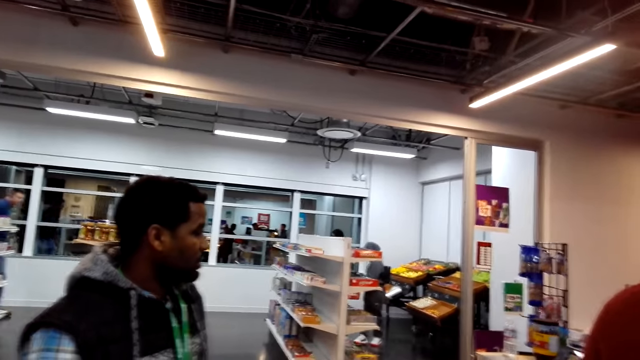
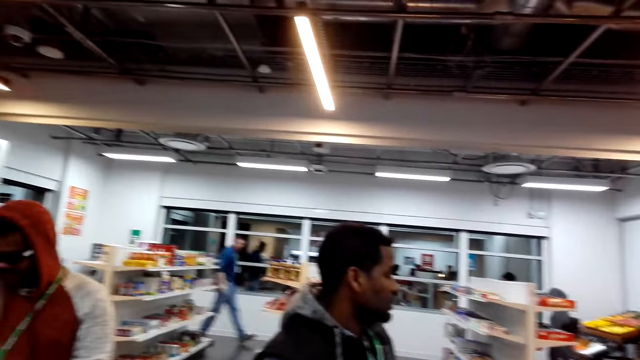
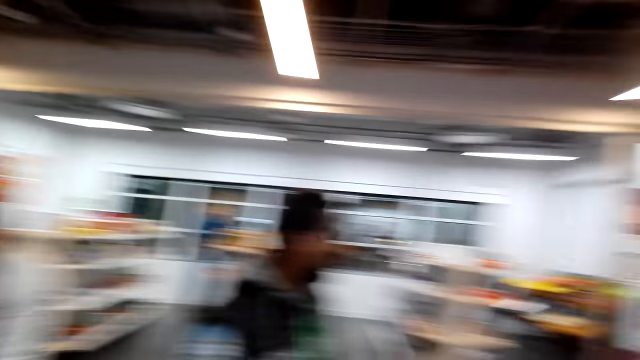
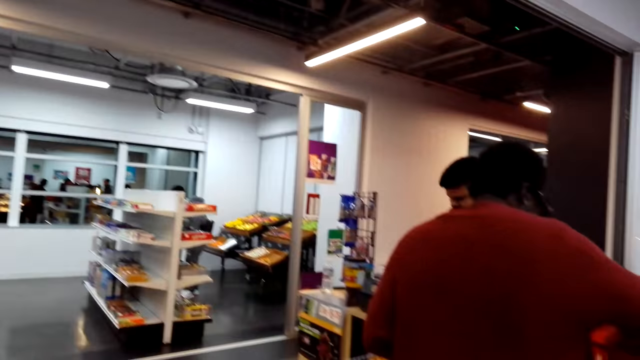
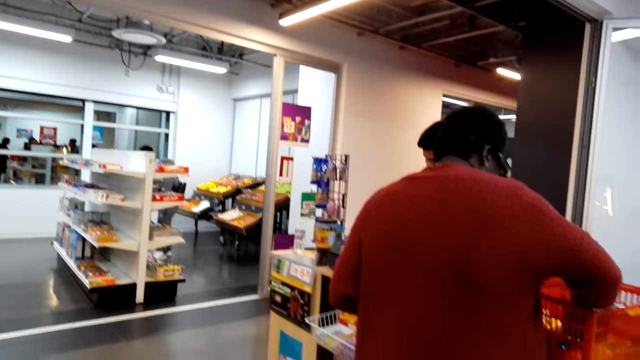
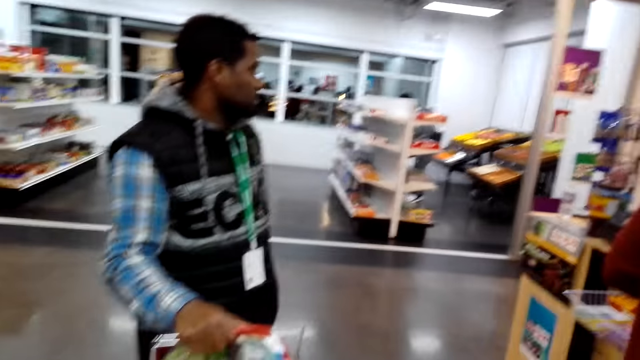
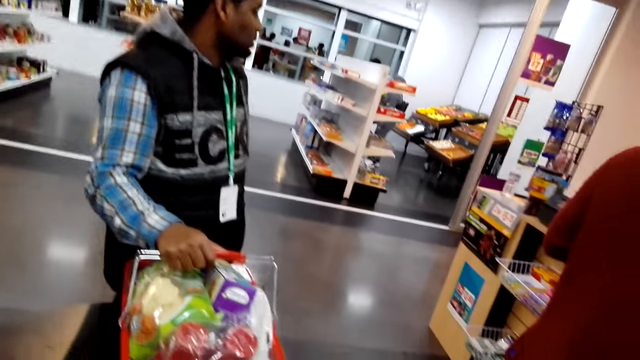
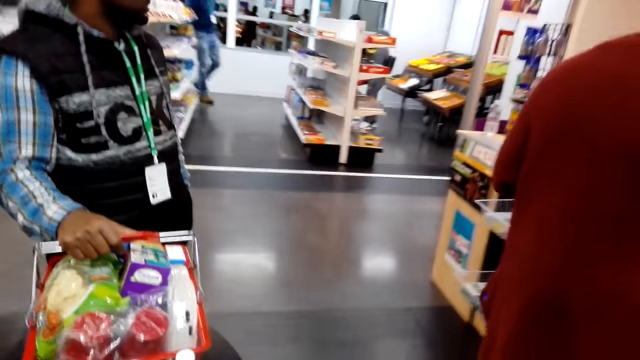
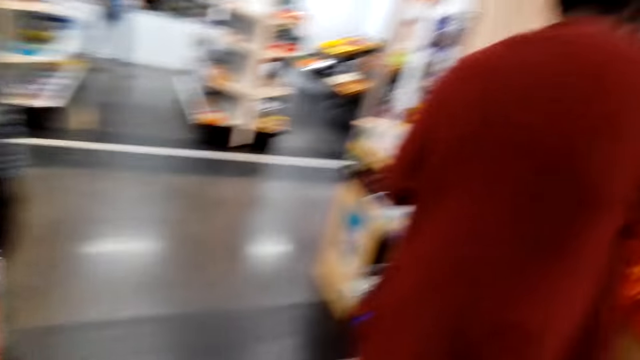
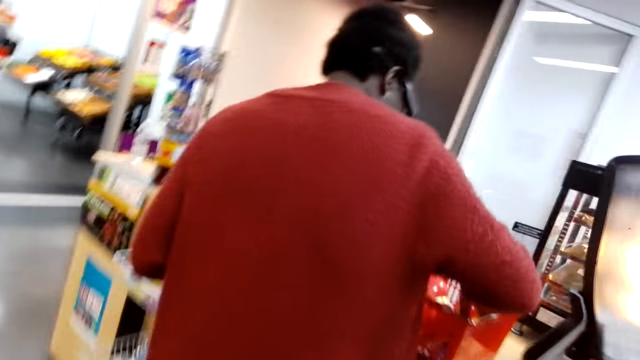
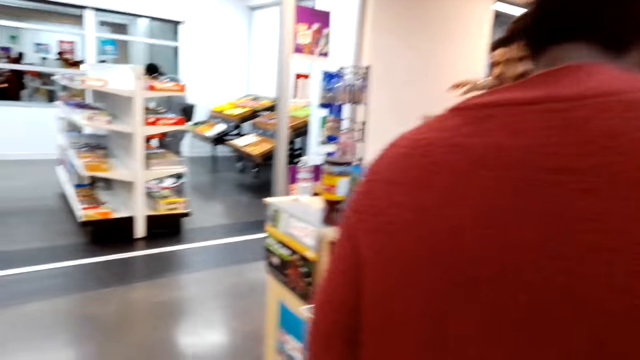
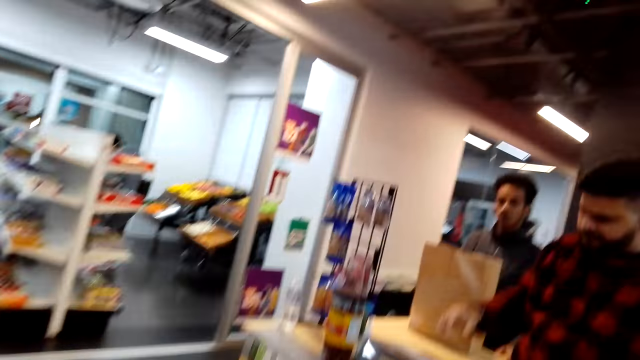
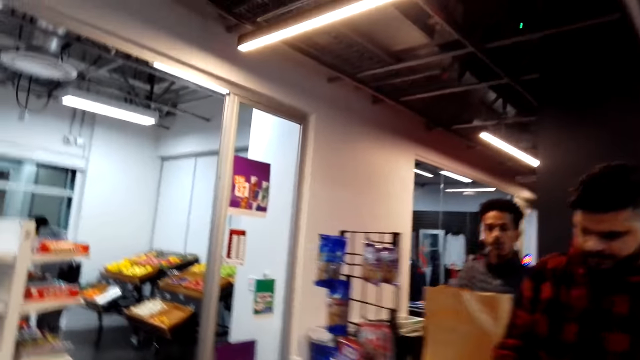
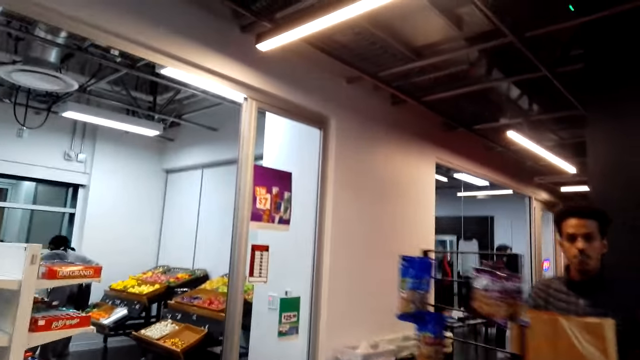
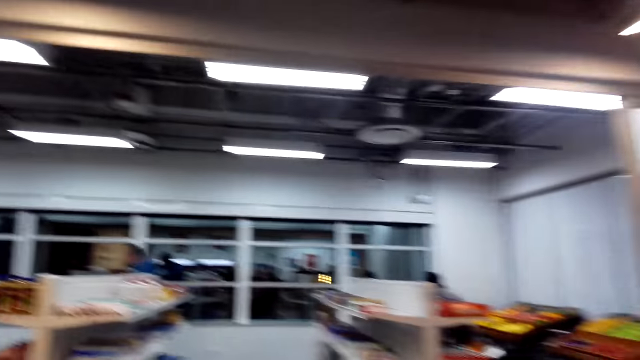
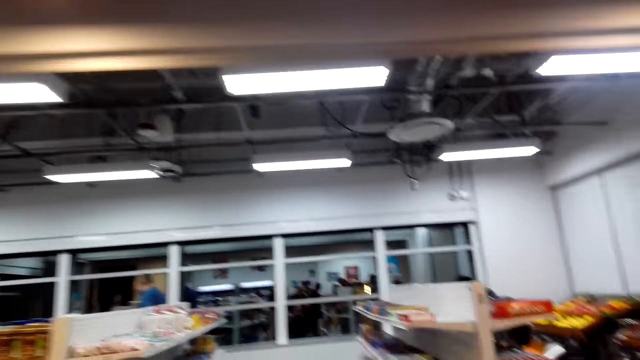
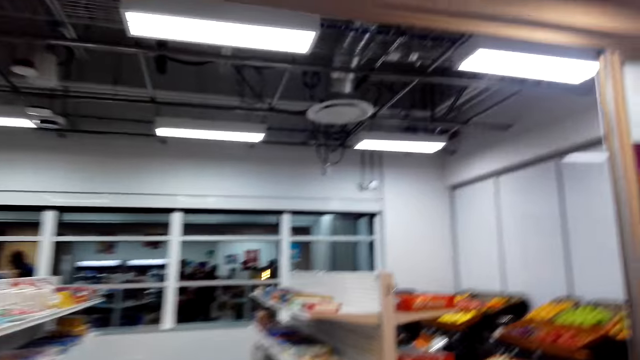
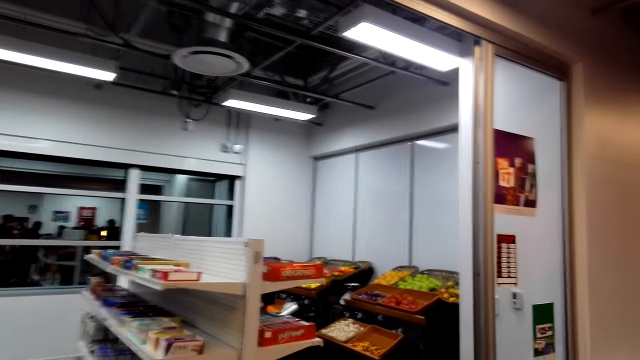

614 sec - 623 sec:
The camera wearer looks around. A man steps forward. The camera wearer looks around. Another man looks around. The camera wearer steps forward.

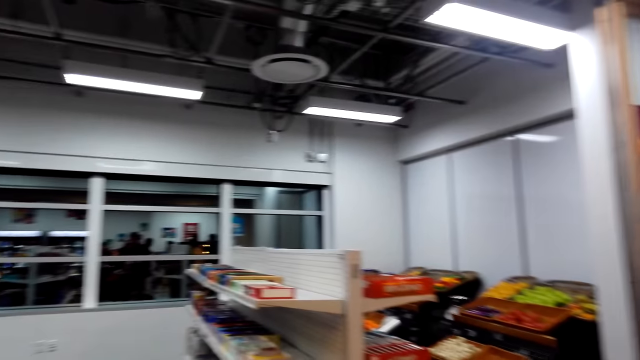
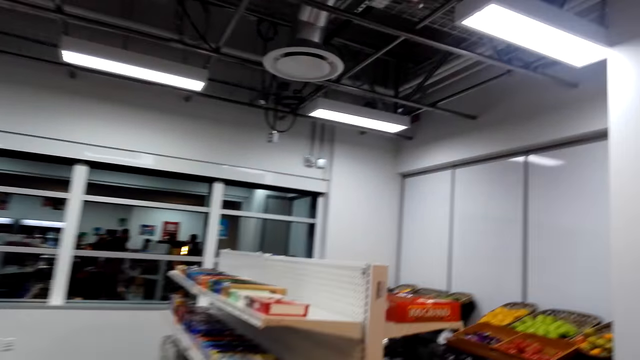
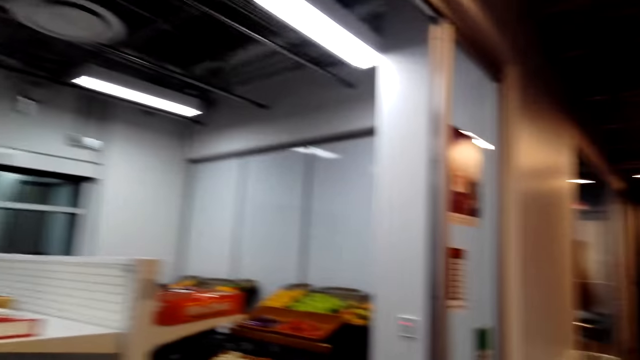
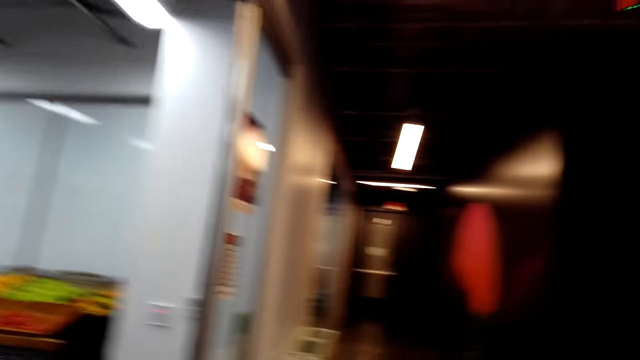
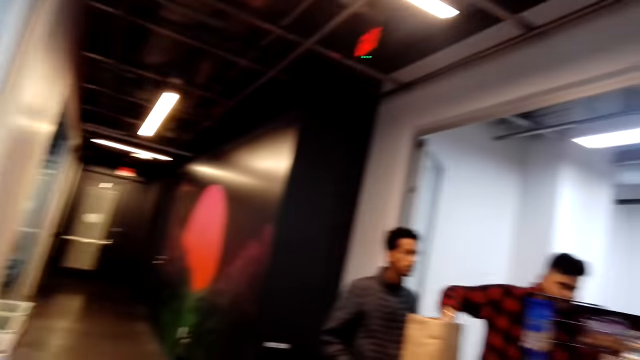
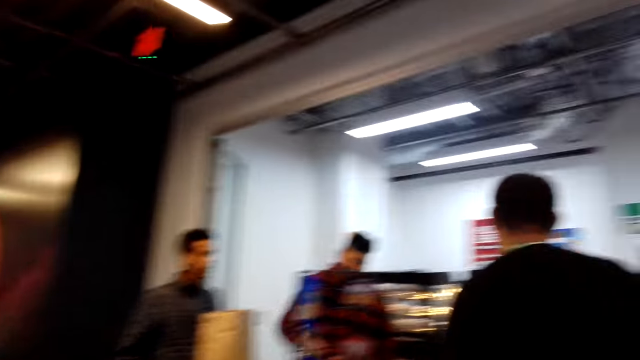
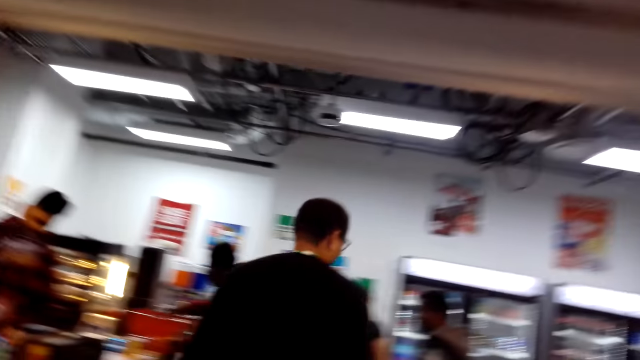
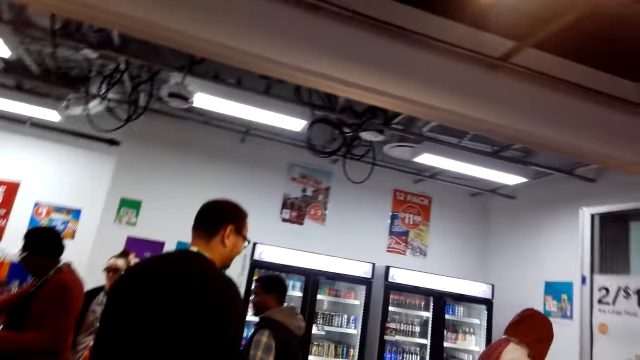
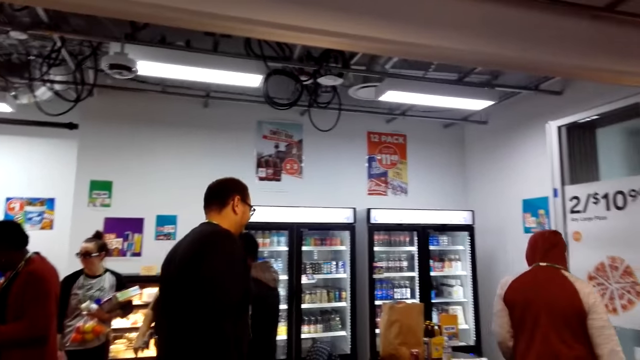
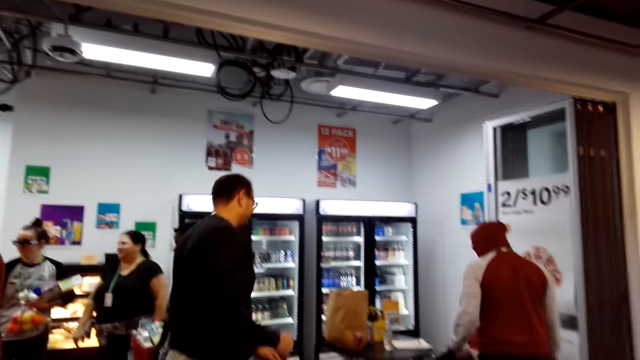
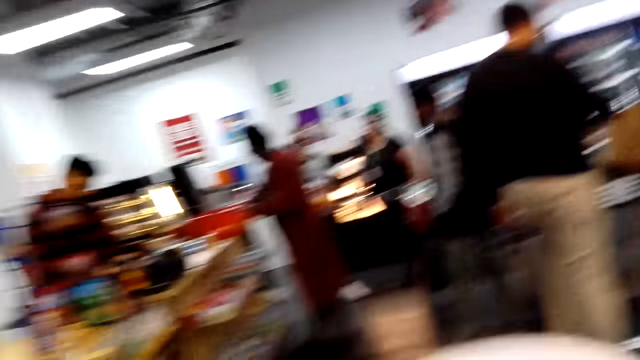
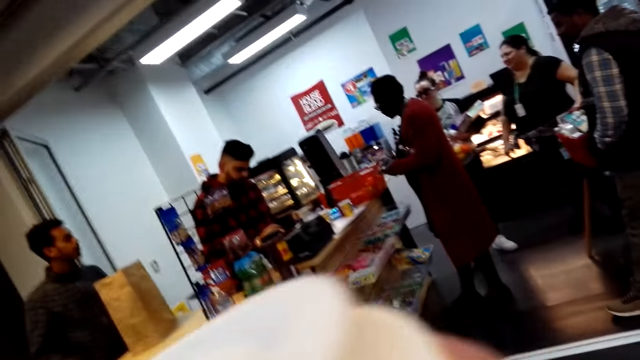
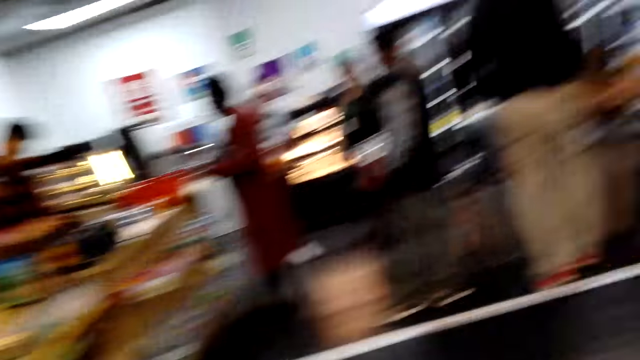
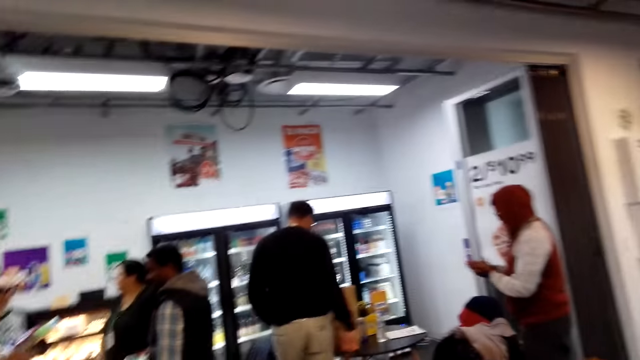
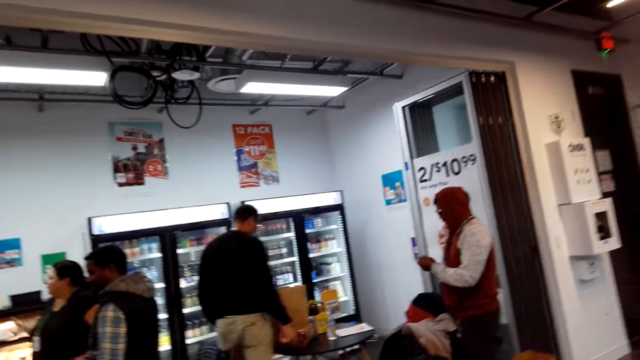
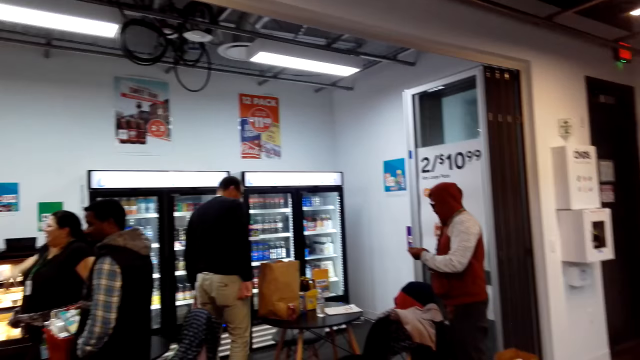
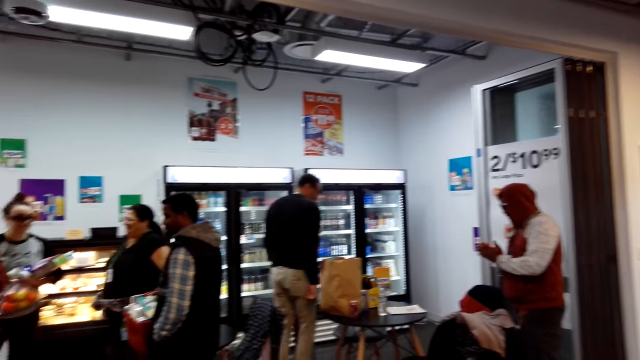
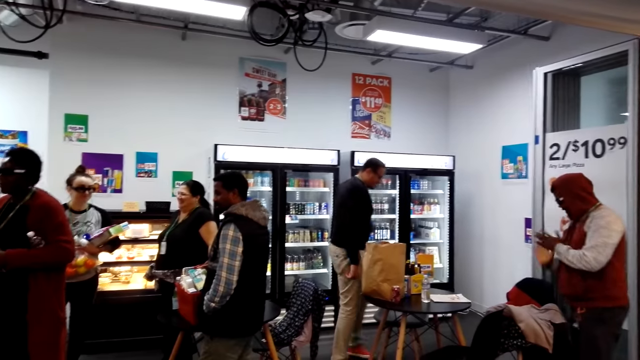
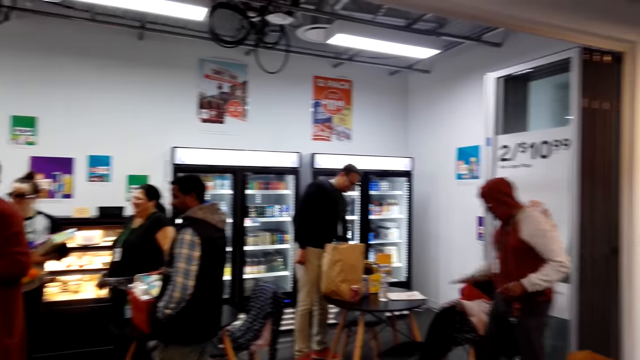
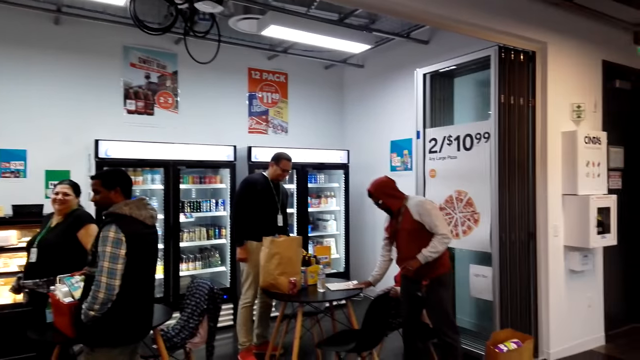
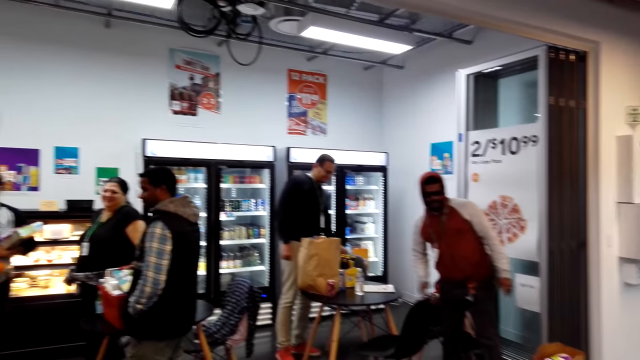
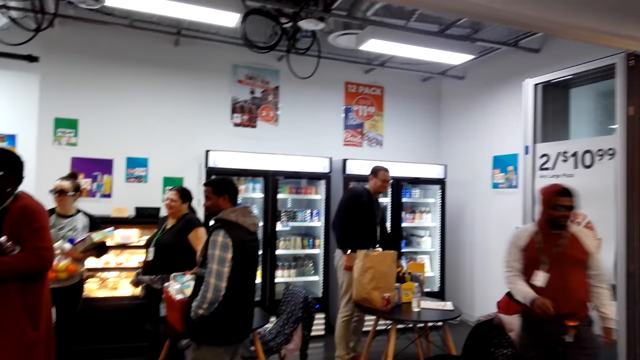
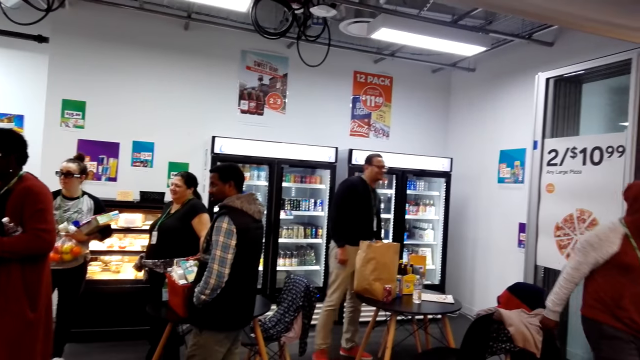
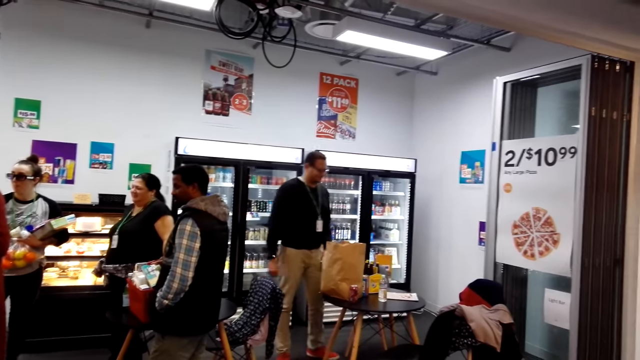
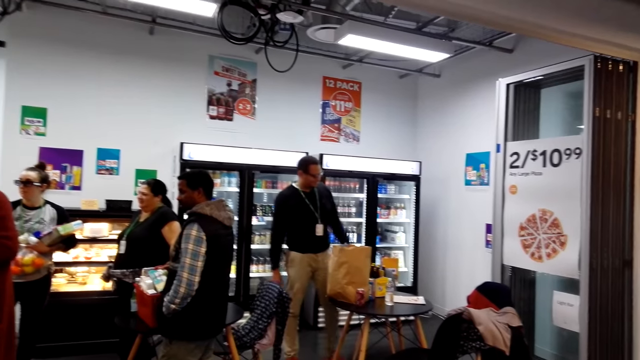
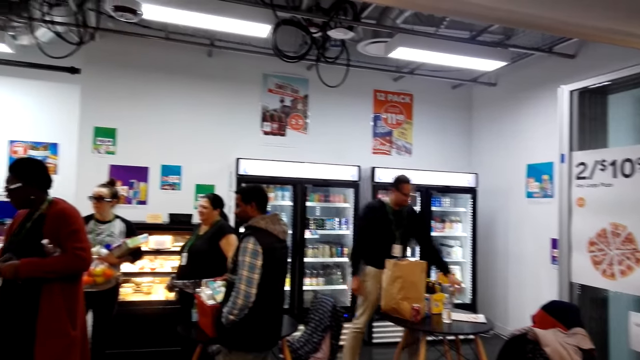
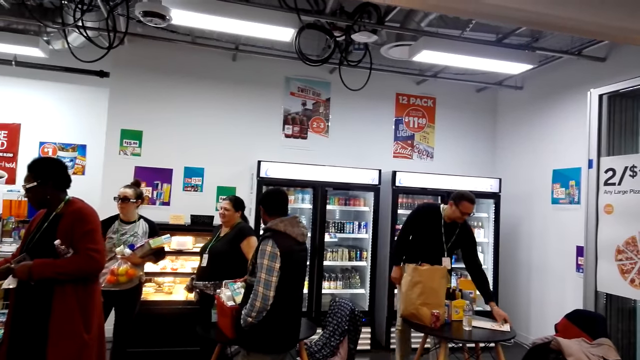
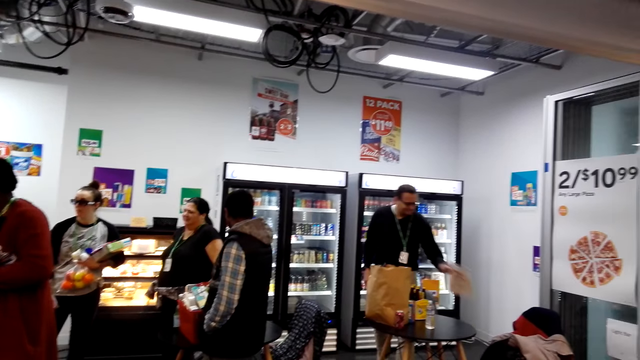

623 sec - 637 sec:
The camera wearer looks around, steps forward and looks around. A man moves the hand. Another man steps forward. The camera wearer looks around. A third man does something. The second man steps forward. The third man touches the table and steps forward. The camera wearer walks around. The second man picks up the book.
